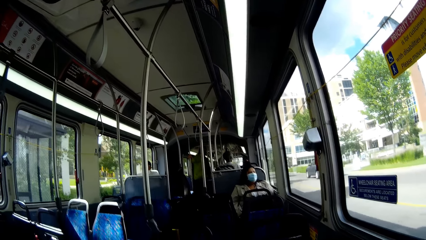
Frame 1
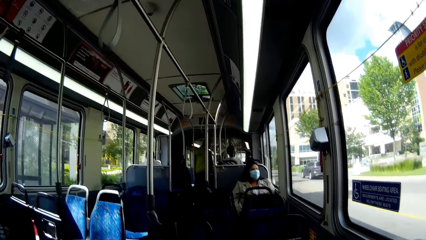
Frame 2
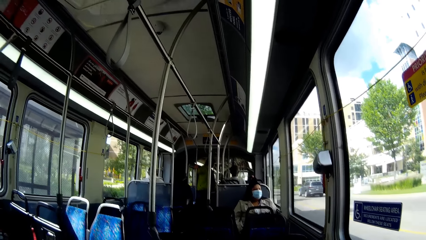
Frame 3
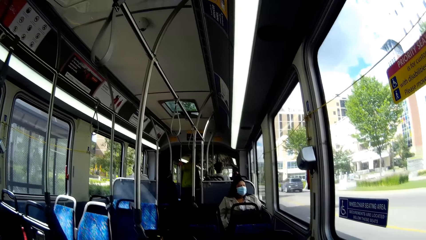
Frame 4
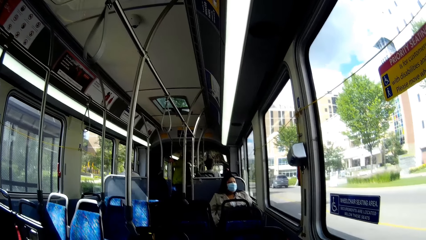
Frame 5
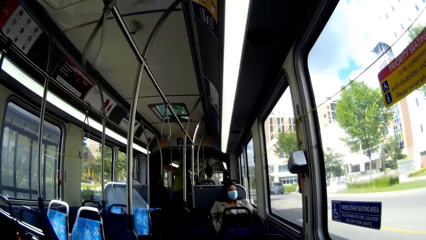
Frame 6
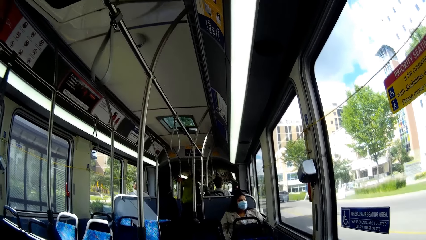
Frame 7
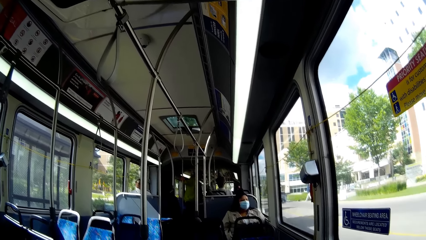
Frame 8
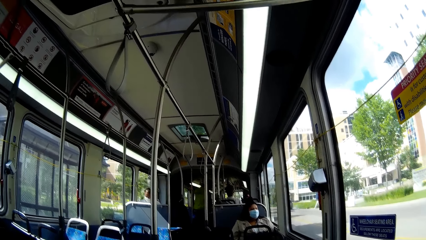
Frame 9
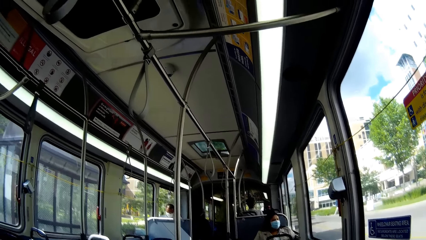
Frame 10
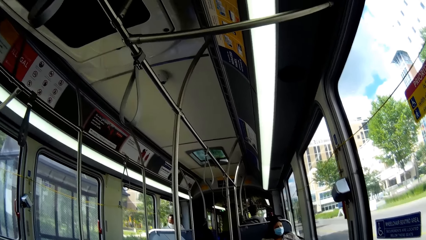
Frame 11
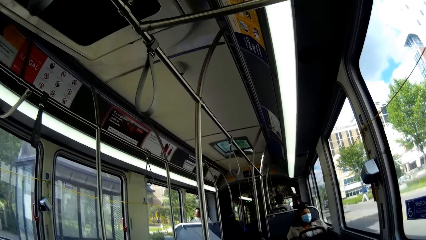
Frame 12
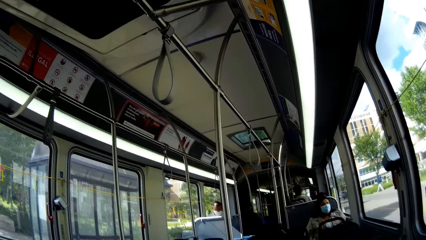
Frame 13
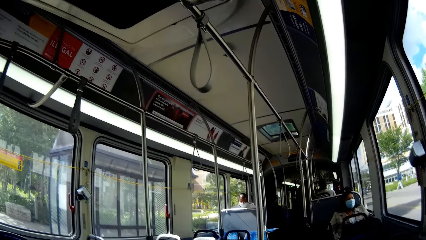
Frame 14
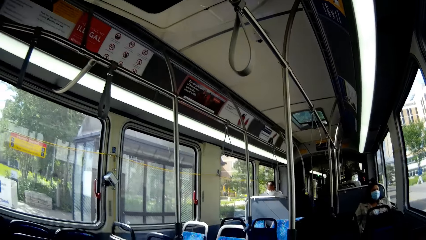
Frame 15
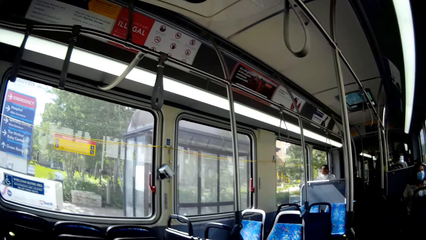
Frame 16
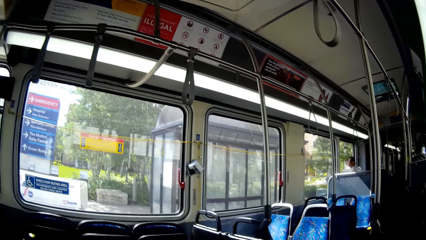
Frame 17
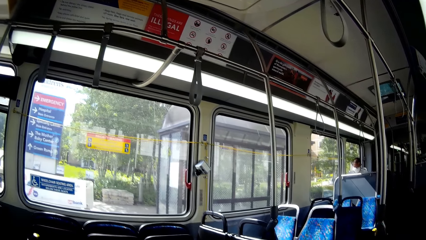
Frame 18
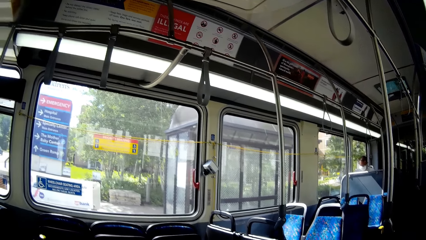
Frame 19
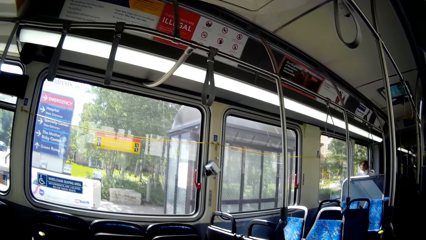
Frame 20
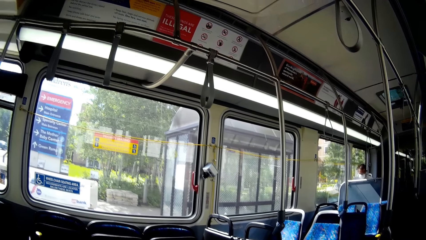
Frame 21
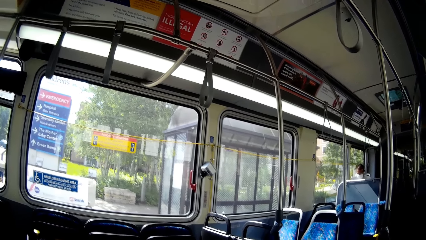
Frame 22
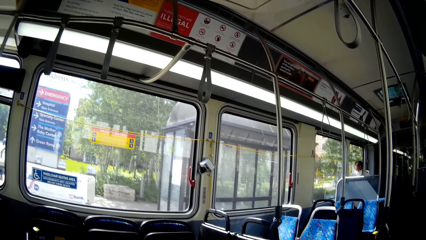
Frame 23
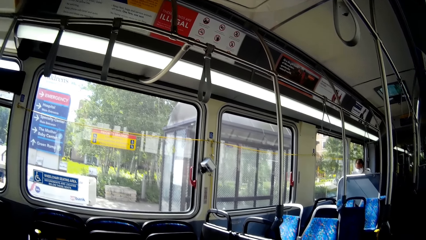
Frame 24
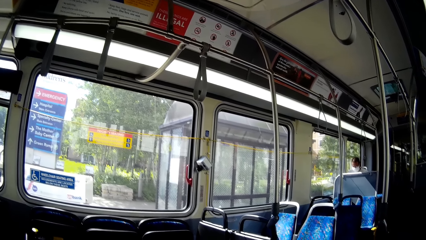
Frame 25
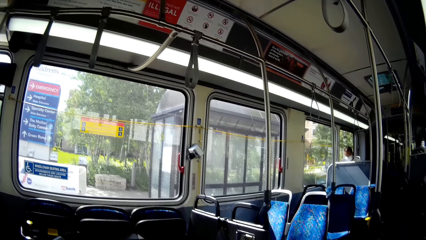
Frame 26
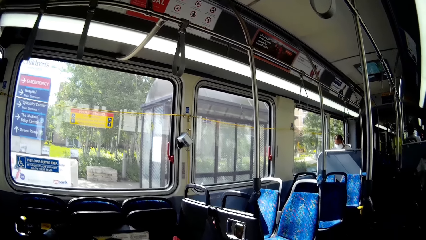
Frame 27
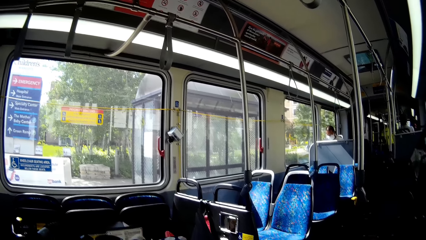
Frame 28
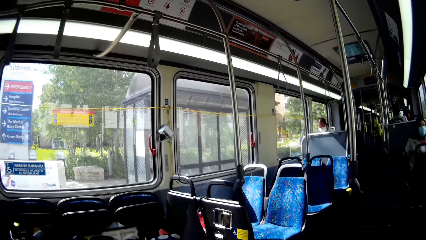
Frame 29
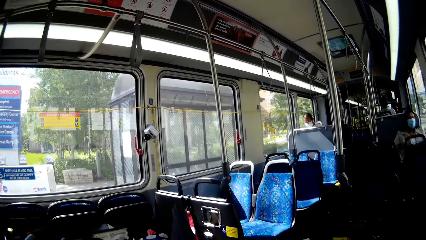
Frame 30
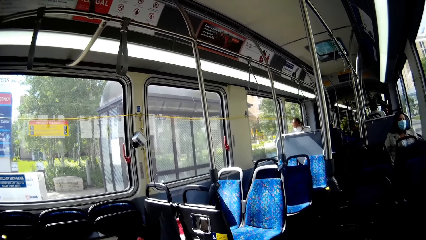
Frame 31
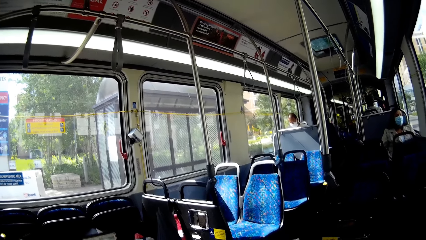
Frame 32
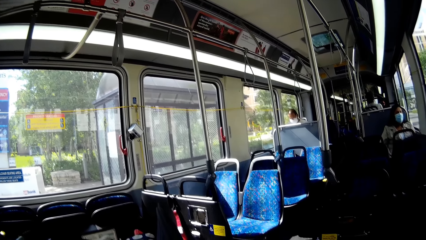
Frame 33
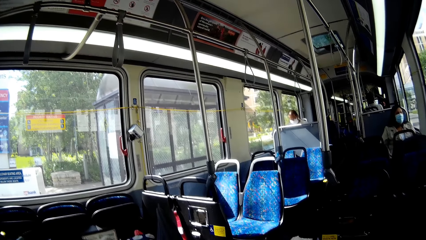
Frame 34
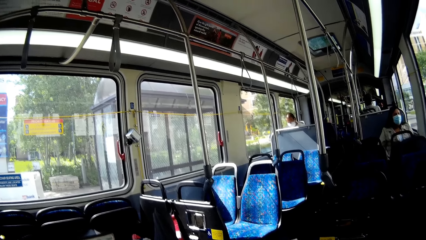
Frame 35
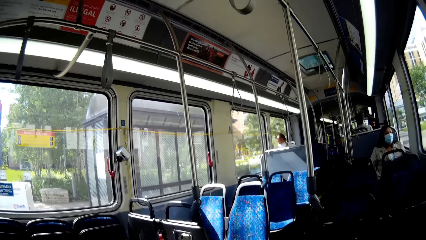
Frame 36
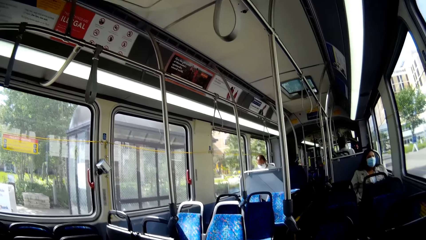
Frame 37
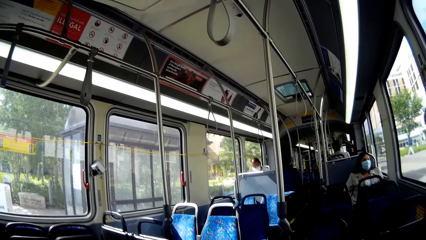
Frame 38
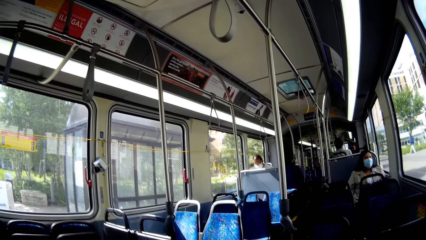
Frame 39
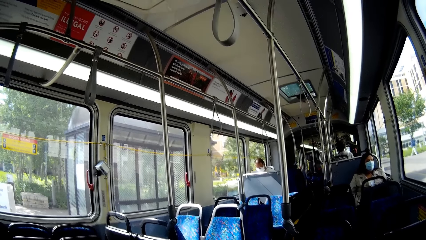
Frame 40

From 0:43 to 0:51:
The camera wearer looks around.

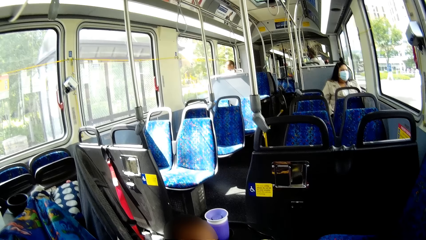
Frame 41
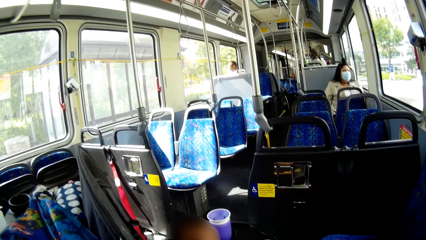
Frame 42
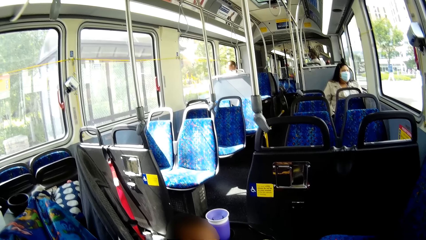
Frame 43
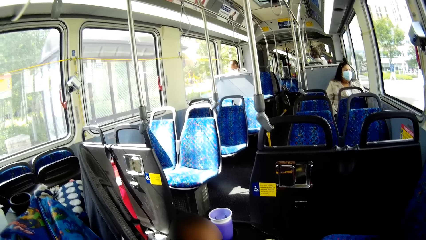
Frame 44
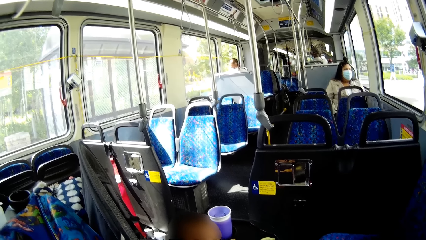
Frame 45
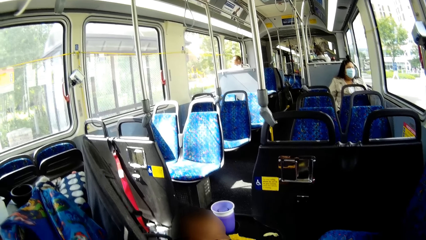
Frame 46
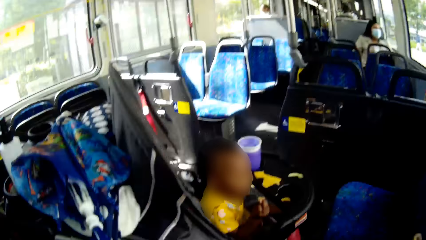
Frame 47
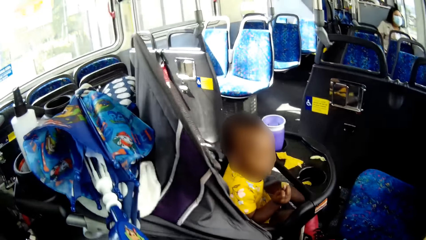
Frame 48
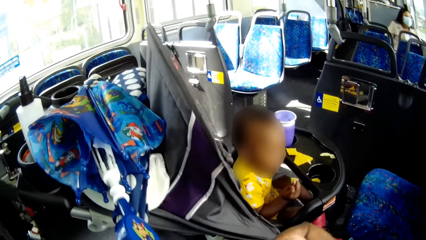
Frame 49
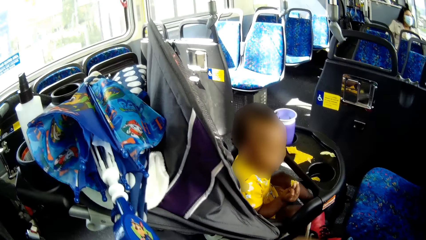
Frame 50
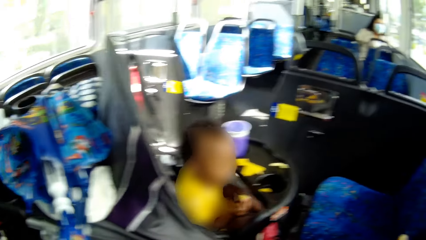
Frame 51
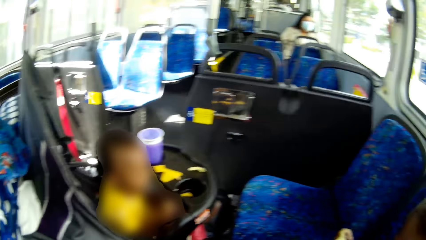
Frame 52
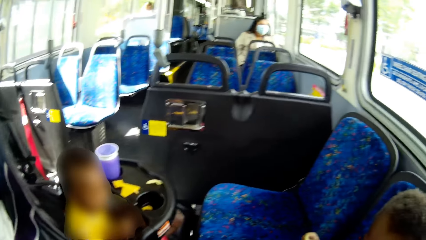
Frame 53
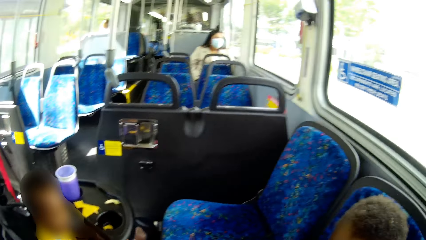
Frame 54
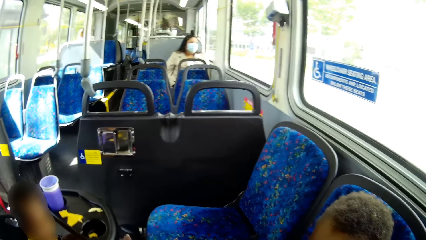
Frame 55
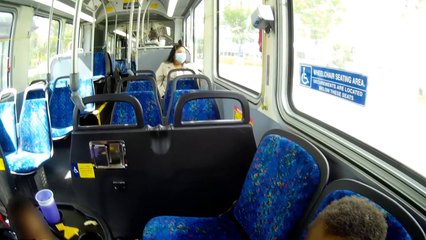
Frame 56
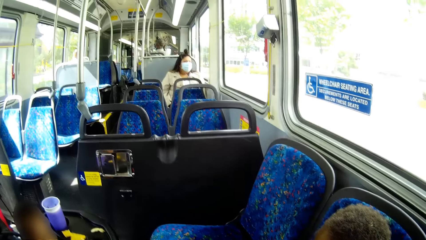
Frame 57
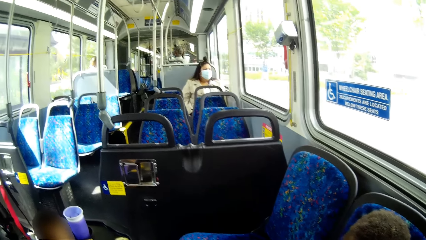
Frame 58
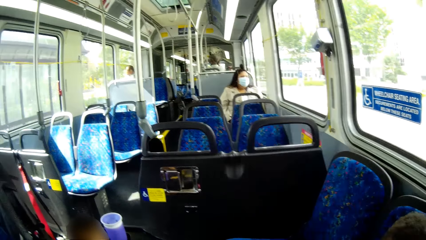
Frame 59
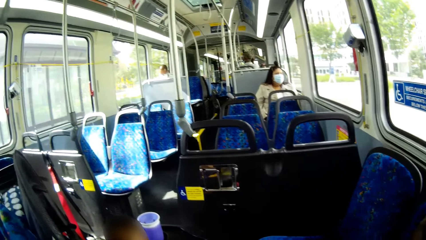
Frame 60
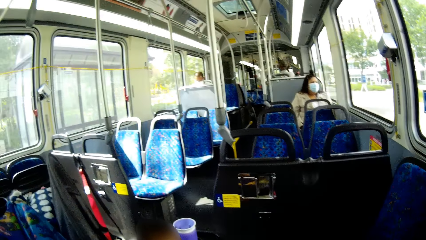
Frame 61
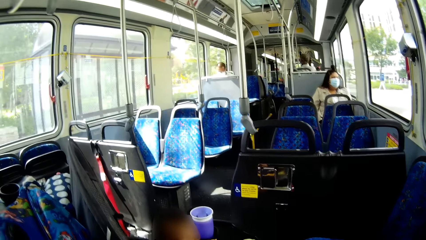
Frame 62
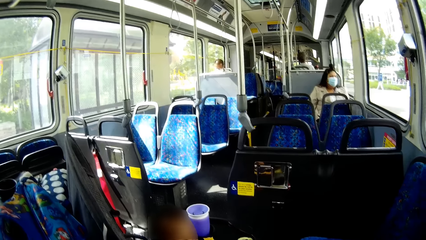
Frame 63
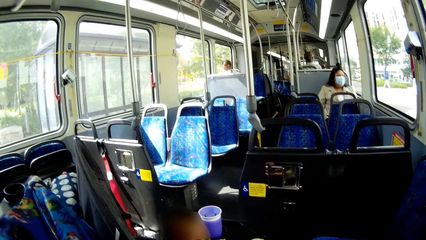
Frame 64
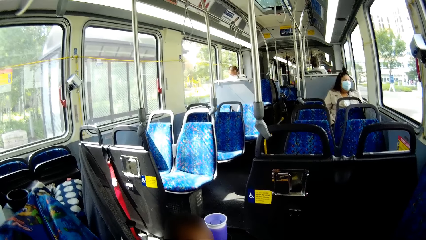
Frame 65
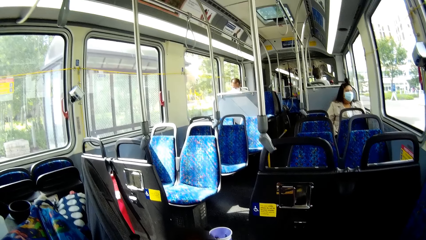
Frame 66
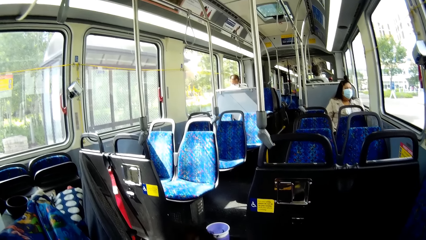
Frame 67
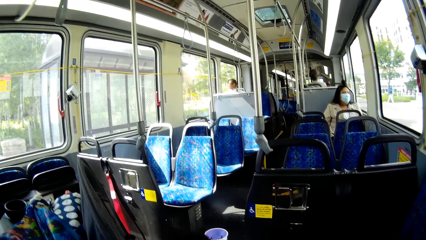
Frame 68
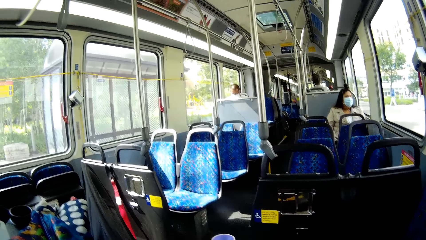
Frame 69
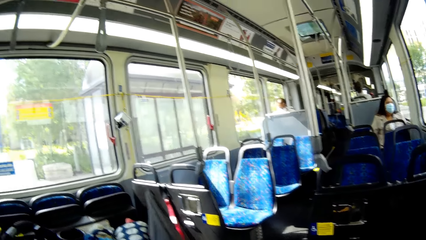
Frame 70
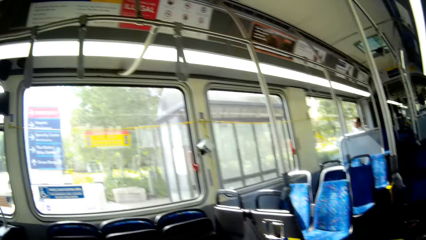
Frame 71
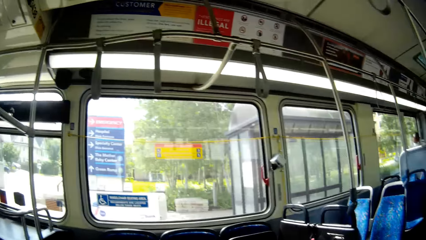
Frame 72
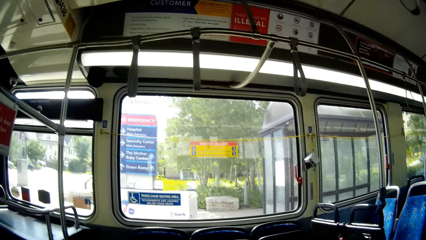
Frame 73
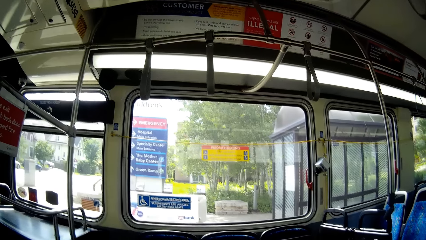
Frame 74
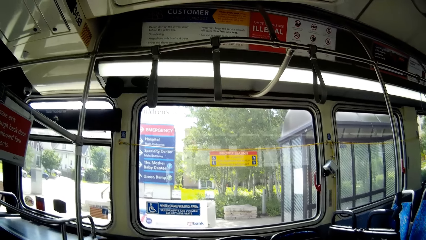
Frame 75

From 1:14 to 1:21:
A baby holds a biscuit in his right hand.
